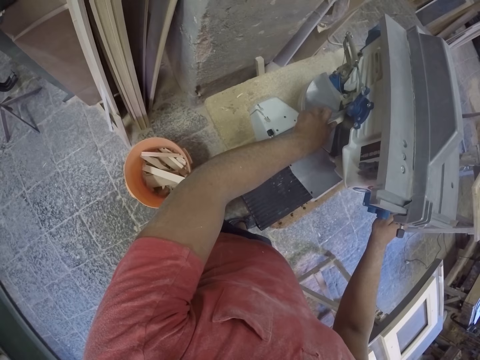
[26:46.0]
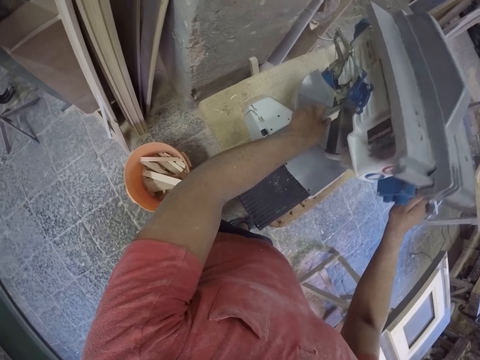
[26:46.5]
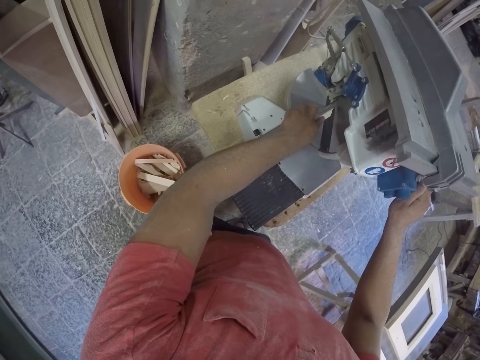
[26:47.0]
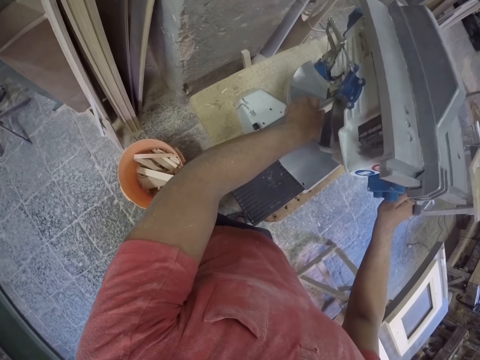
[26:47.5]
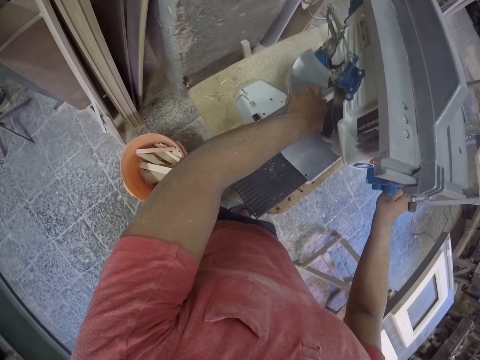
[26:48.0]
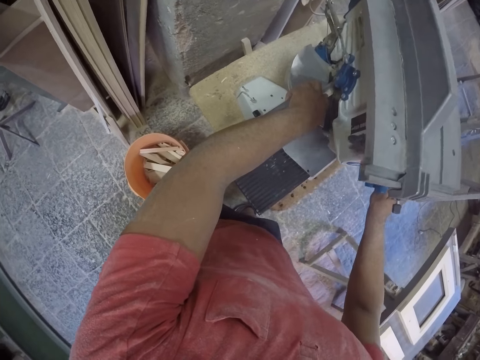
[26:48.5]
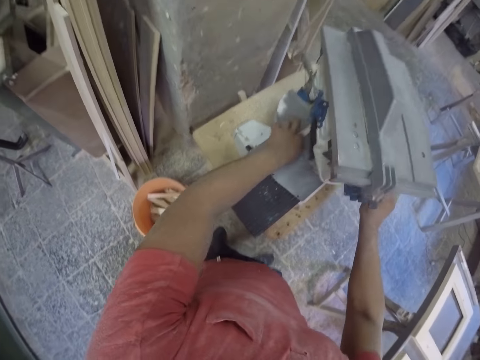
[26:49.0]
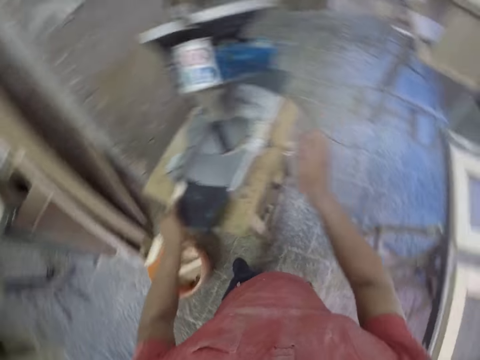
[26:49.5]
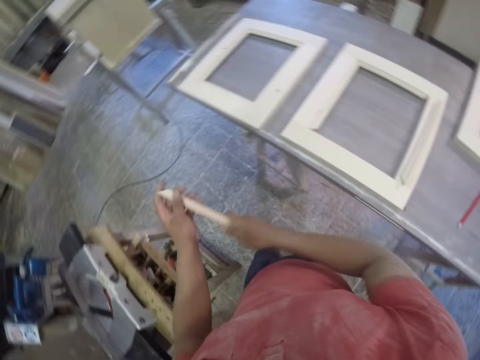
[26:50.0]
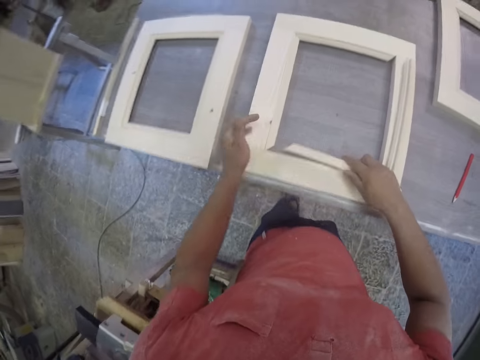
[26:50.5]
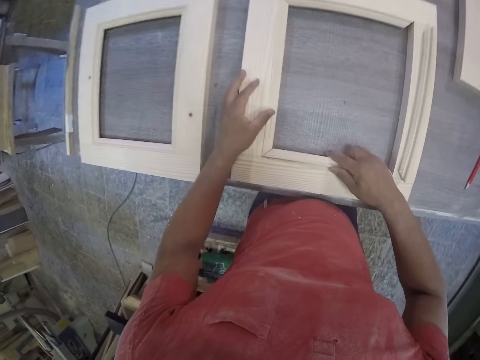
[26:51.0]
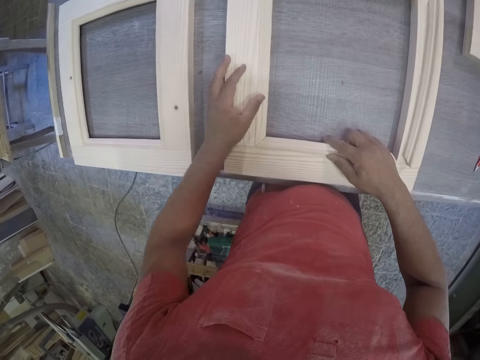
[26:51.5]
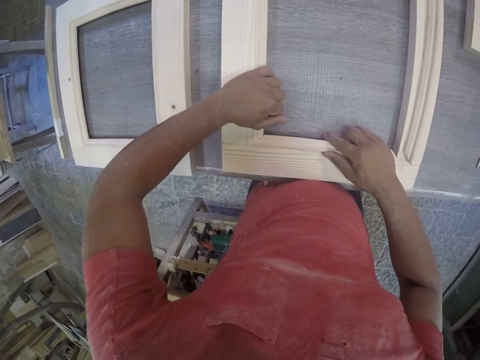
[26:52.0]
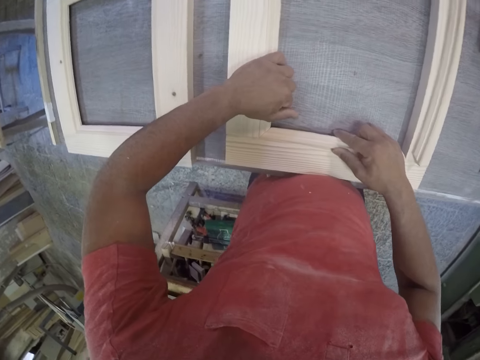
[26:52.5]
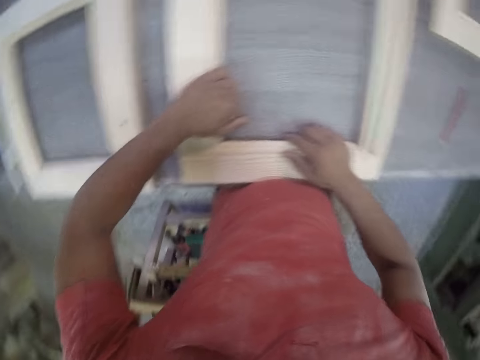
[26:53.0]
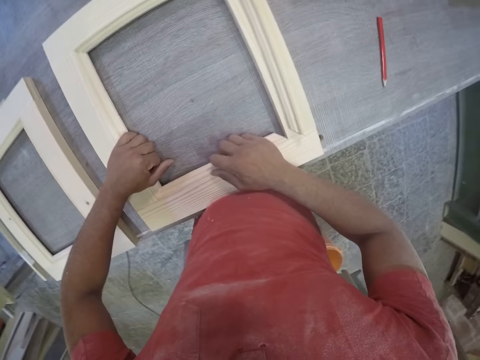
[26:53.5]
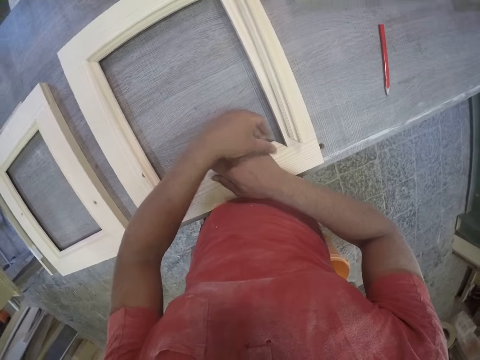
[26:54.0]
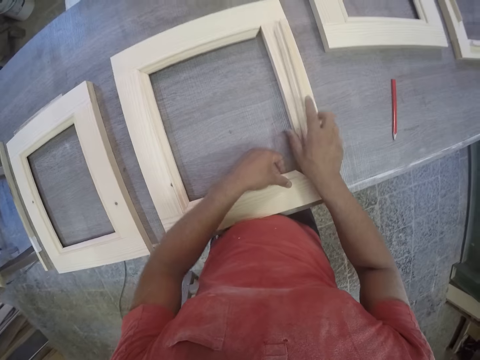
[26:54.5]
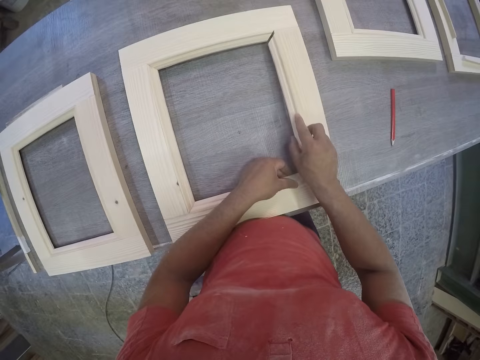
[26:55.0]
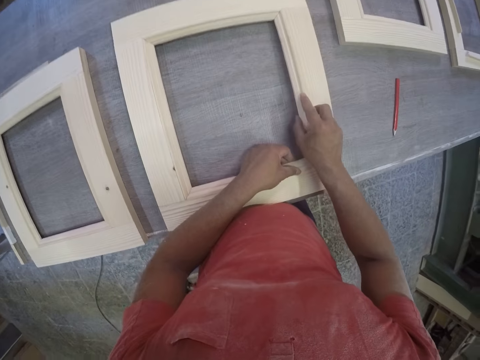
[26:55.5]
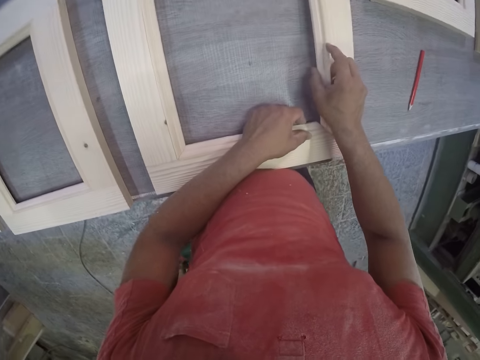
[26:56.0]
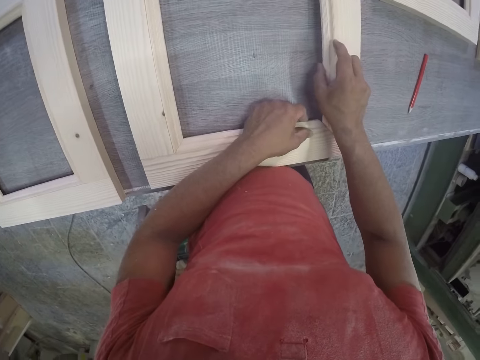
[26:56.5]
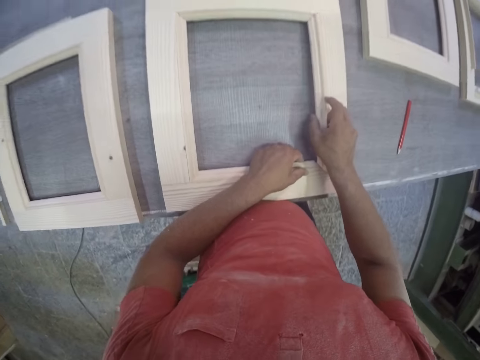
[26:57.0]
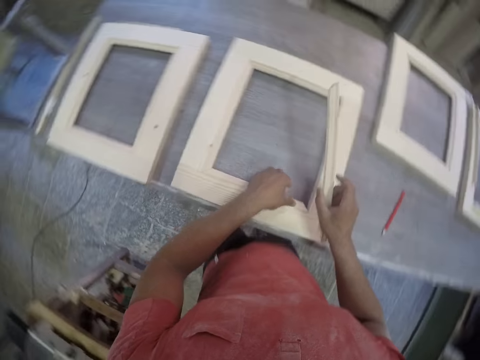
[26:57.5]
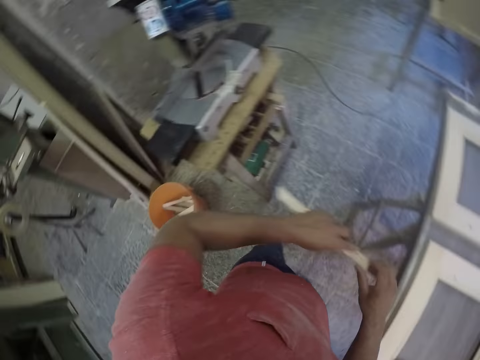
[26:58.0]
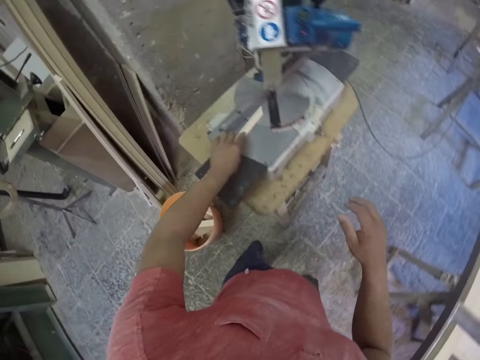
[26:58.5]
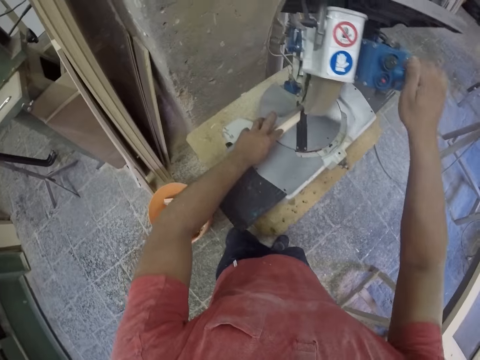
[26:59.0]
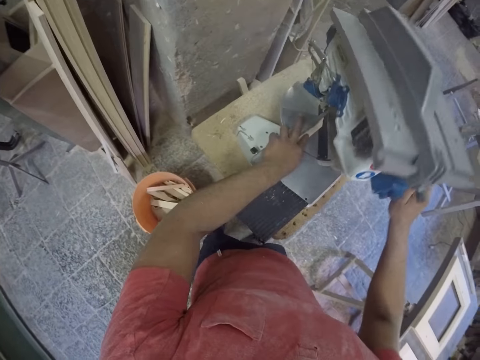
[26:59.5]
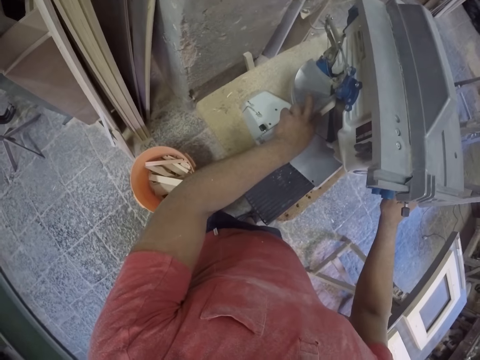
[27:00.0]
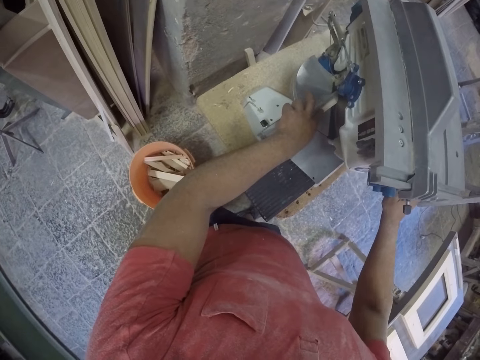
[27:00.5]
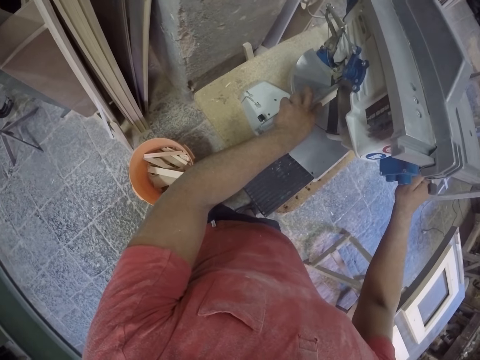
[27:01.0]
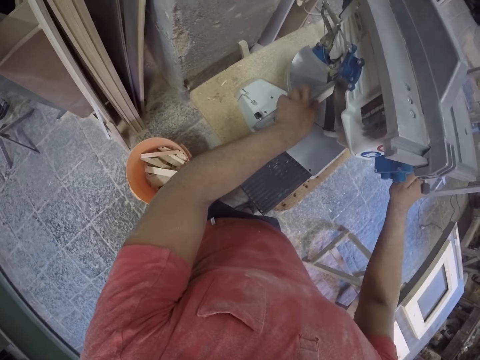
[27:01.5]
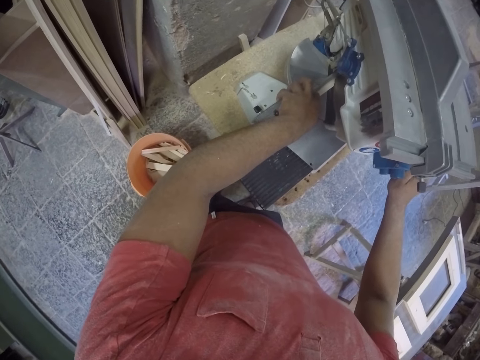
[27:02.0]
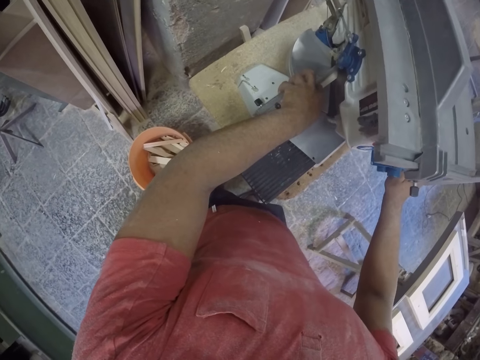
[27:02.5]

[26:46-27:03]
The camera wearer fixes a piece of wood to the frame. They place a piece of wood on the cutting machine, hold the machine, and press the machine to cut the piece of wood.

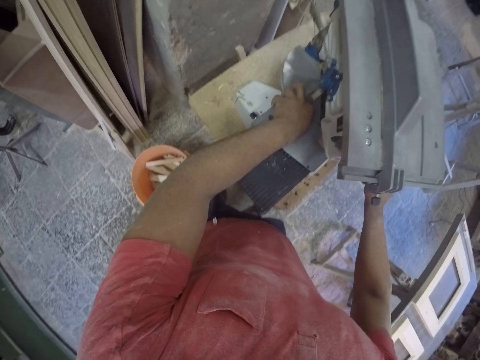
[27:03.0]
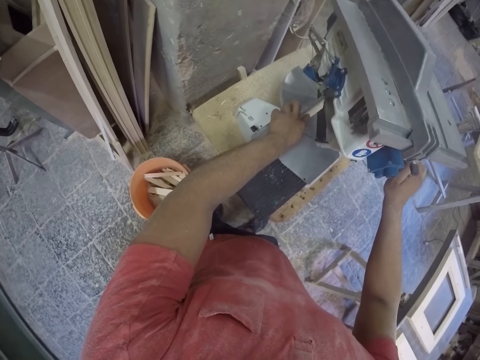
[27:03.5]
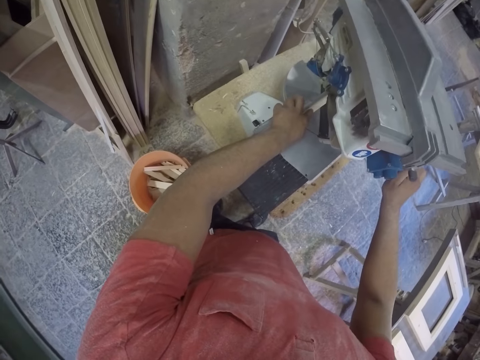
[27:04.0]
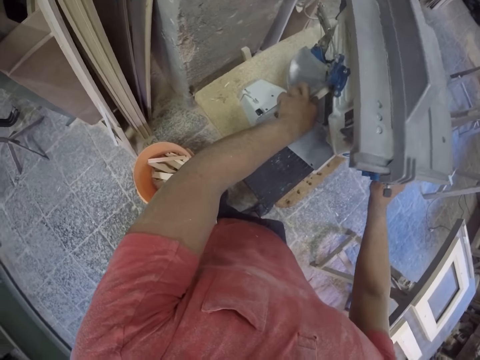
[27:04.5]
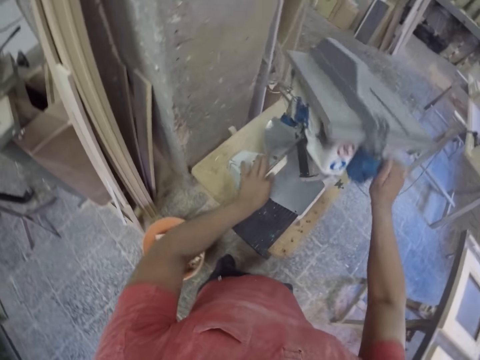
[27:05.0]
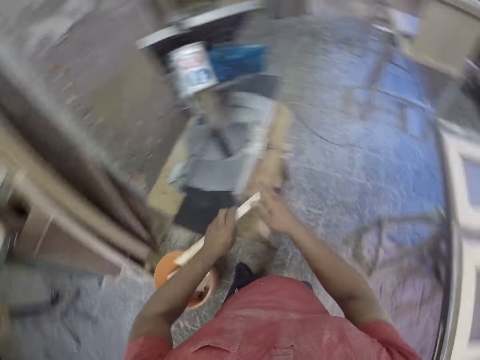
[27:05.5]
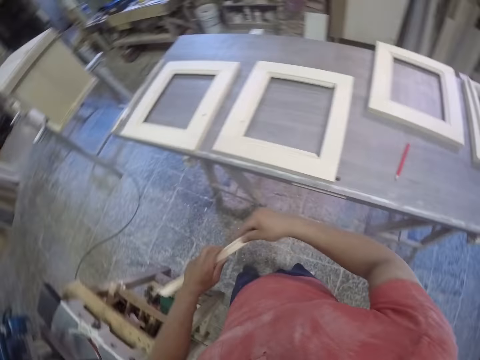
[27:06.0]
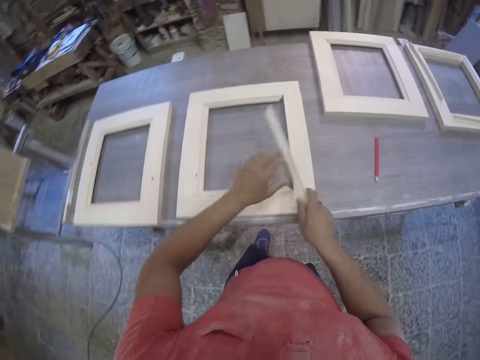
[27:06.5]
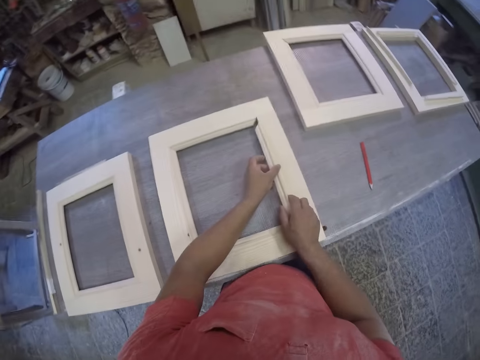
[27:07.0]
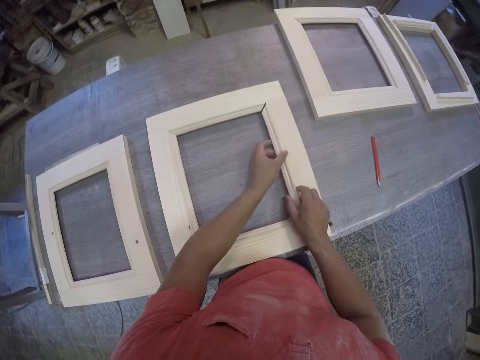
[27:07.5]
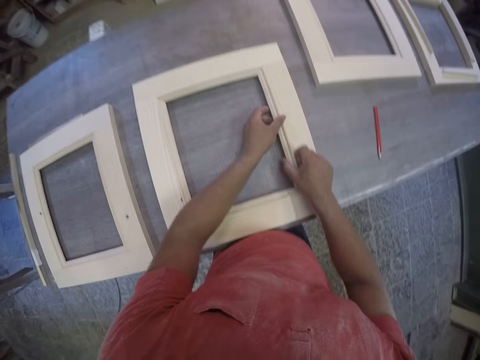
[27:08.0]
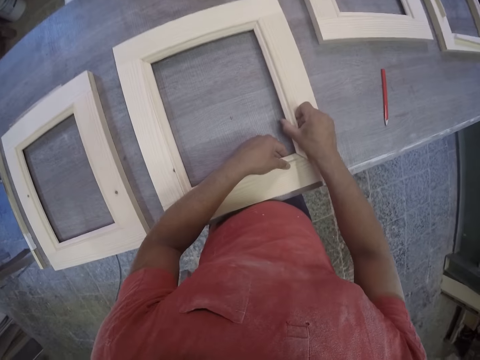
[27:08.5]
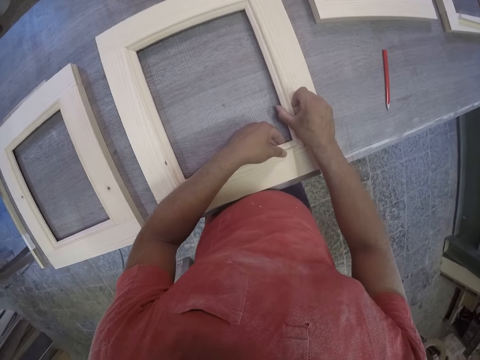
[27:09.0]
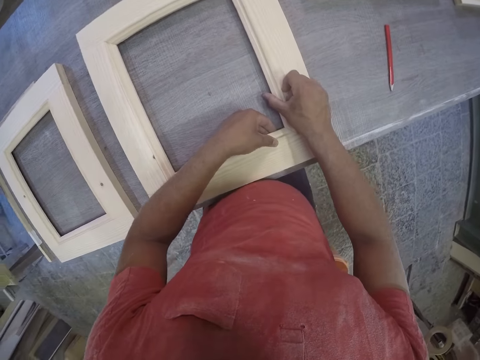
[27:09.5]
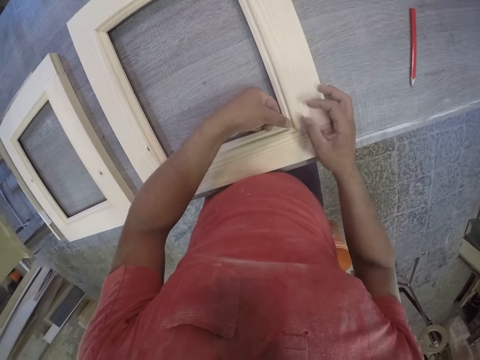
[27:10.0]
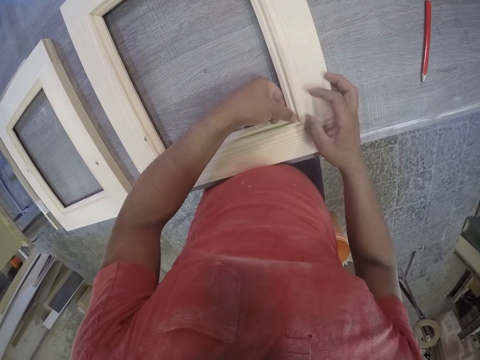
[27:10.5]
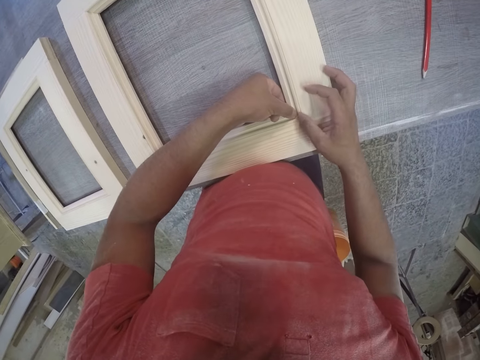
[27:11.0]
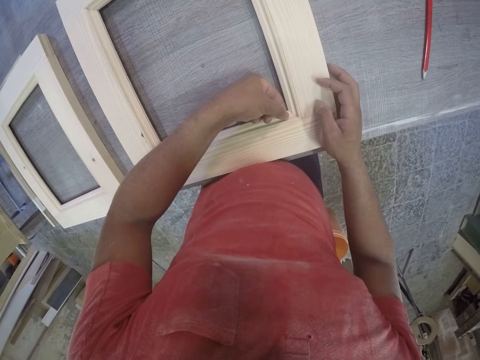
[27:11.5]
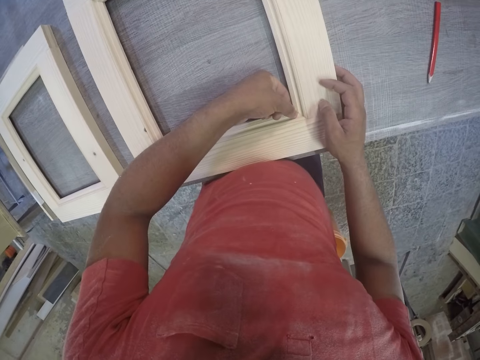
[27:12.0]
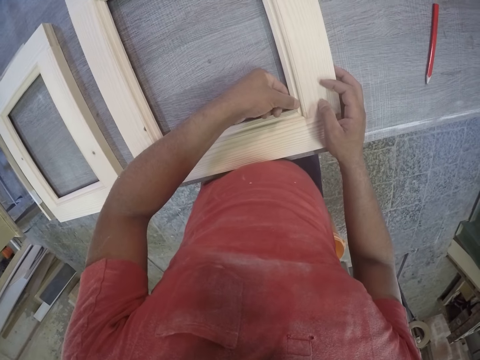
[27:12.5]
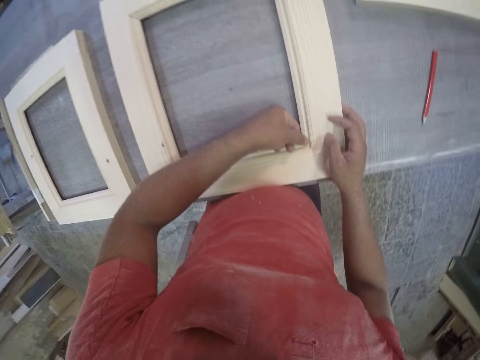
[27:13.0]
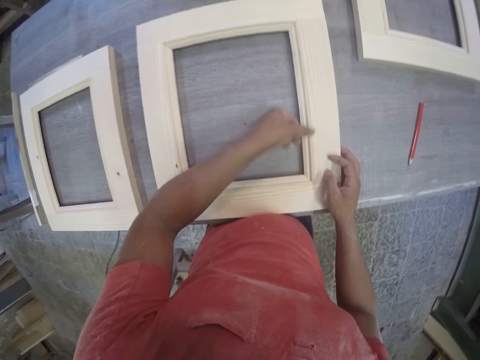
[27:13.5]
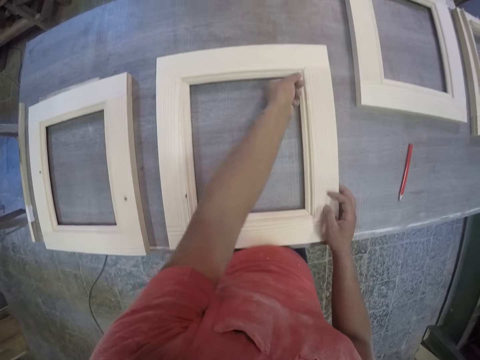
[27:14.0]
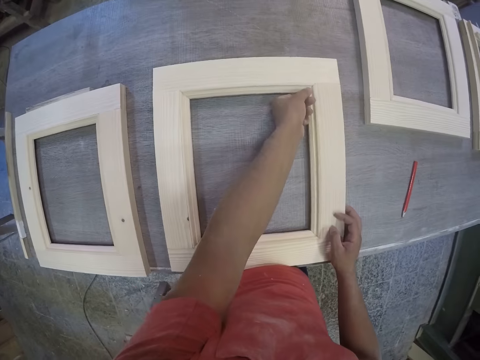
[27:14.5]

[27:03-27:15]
The camera wearer drops the machine. They try to fix the piece of wood to the frame. They hold the piece of wood.
